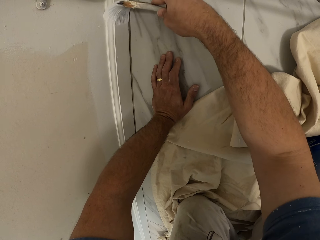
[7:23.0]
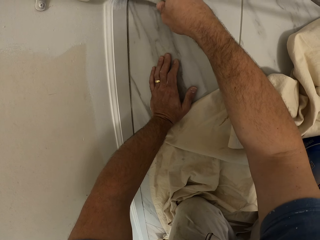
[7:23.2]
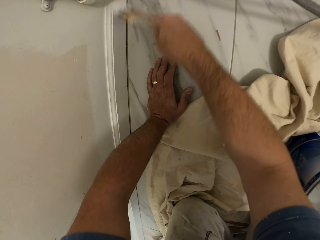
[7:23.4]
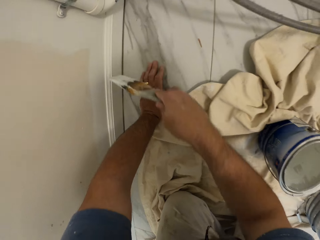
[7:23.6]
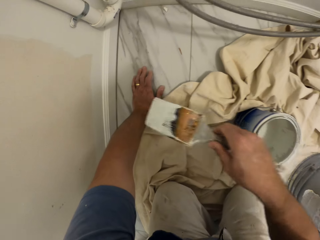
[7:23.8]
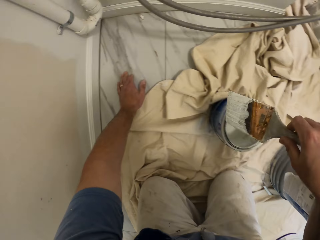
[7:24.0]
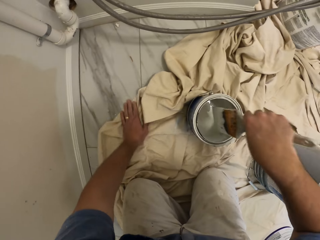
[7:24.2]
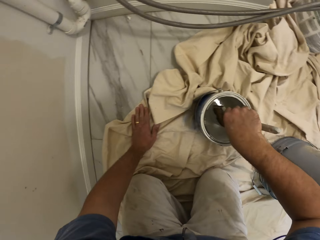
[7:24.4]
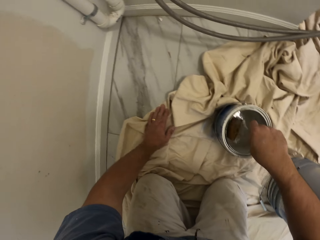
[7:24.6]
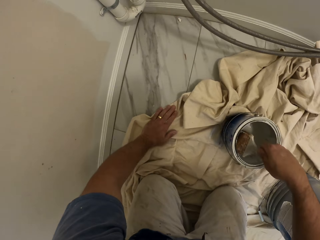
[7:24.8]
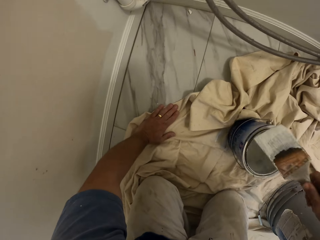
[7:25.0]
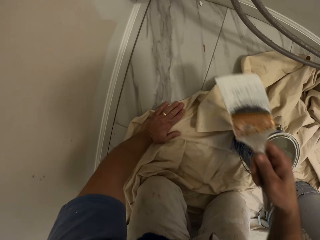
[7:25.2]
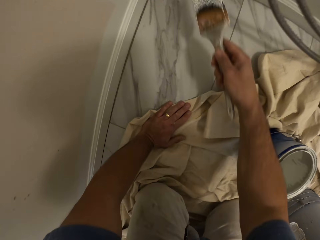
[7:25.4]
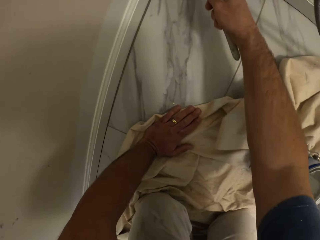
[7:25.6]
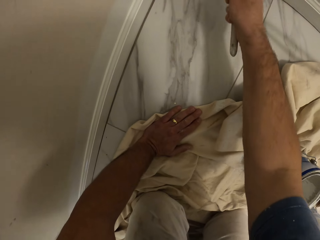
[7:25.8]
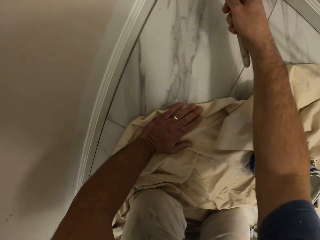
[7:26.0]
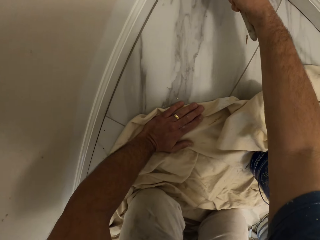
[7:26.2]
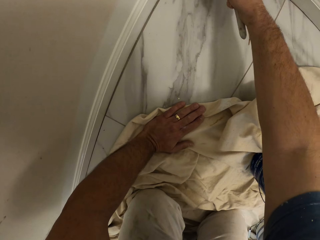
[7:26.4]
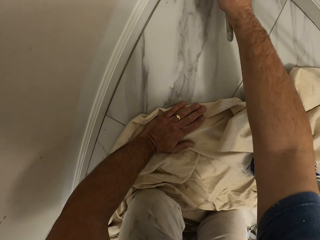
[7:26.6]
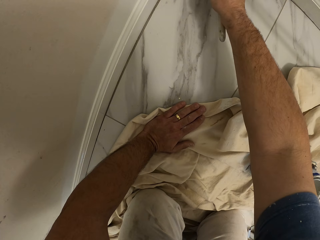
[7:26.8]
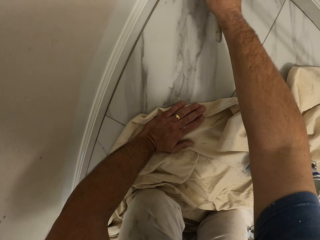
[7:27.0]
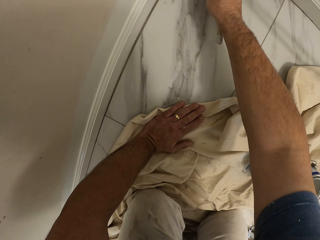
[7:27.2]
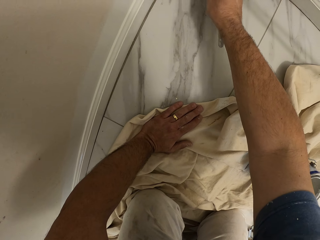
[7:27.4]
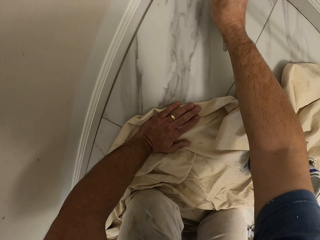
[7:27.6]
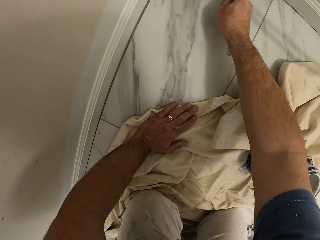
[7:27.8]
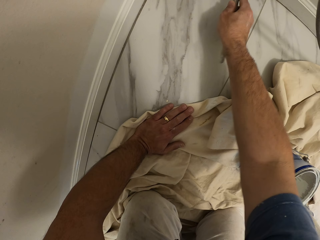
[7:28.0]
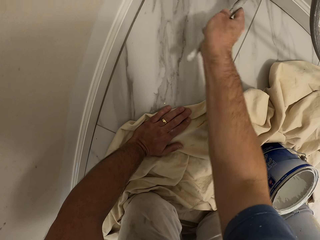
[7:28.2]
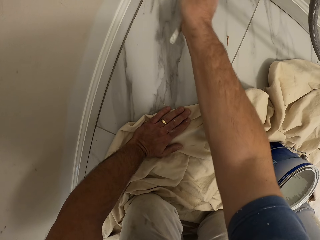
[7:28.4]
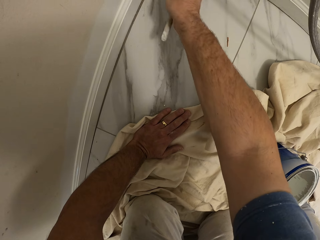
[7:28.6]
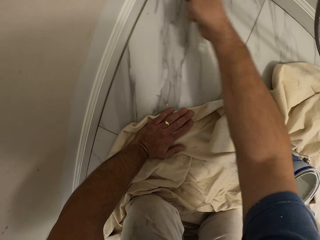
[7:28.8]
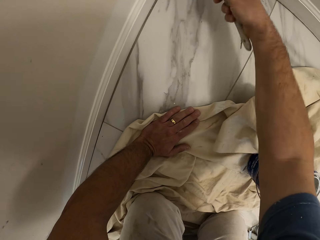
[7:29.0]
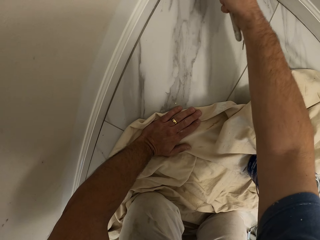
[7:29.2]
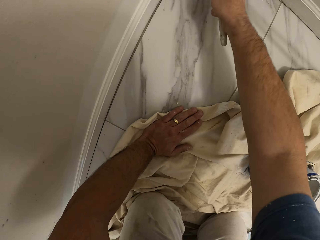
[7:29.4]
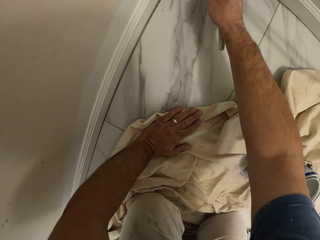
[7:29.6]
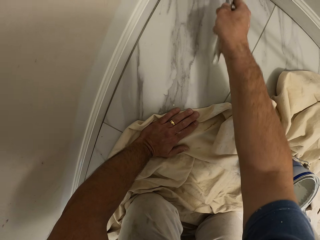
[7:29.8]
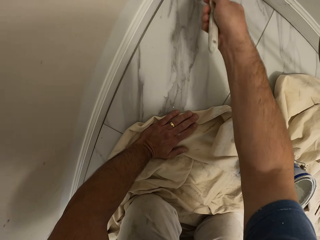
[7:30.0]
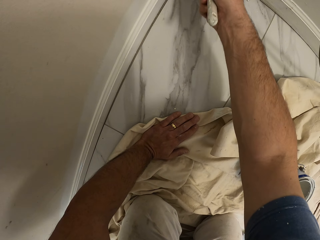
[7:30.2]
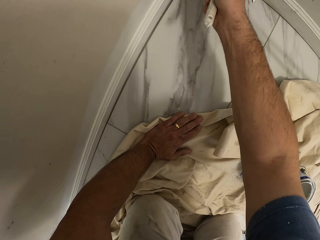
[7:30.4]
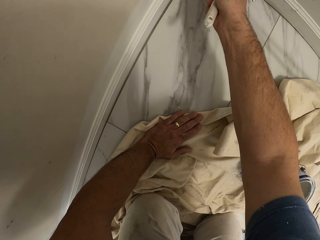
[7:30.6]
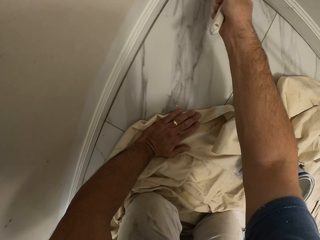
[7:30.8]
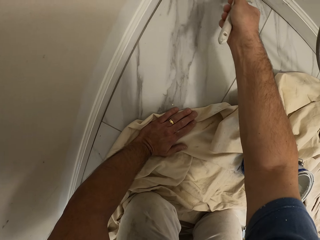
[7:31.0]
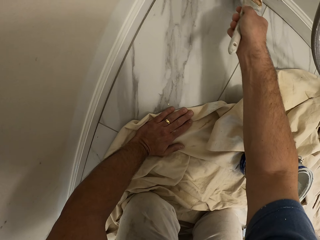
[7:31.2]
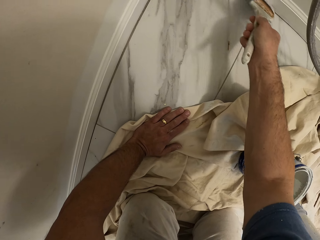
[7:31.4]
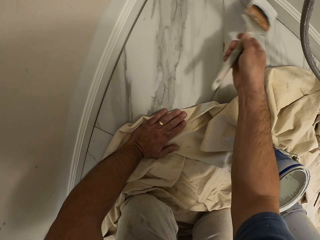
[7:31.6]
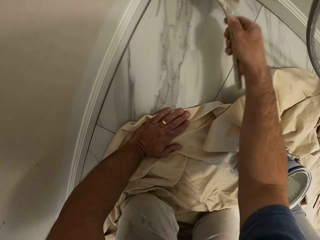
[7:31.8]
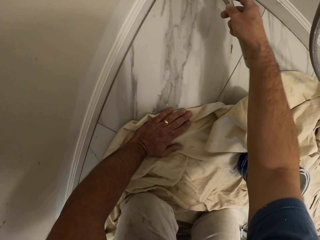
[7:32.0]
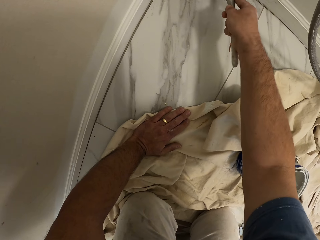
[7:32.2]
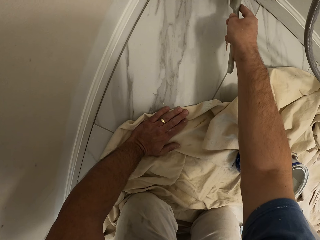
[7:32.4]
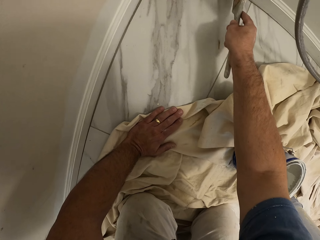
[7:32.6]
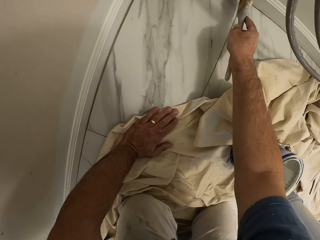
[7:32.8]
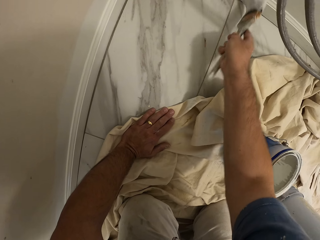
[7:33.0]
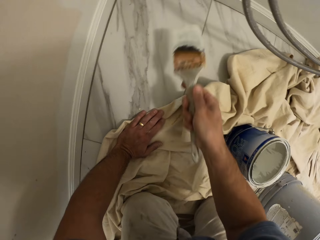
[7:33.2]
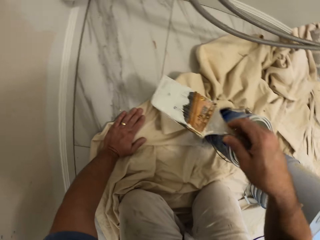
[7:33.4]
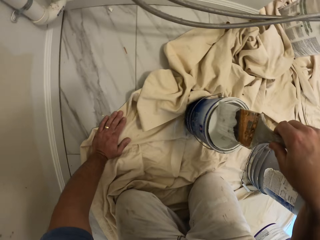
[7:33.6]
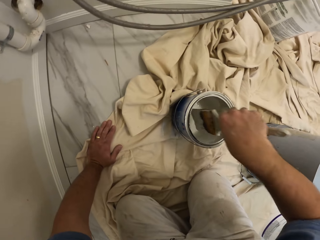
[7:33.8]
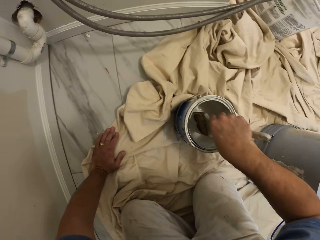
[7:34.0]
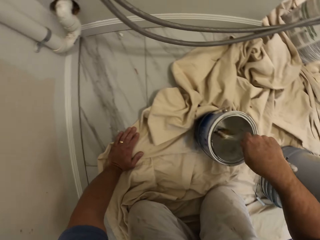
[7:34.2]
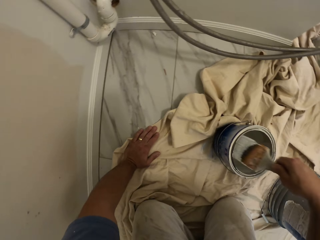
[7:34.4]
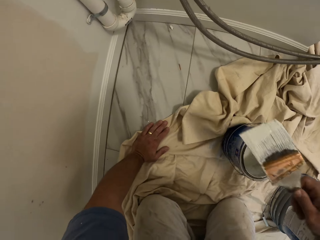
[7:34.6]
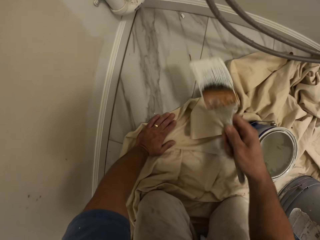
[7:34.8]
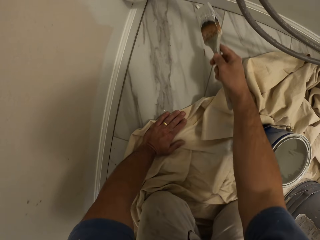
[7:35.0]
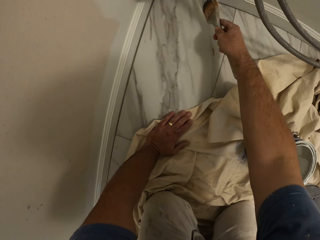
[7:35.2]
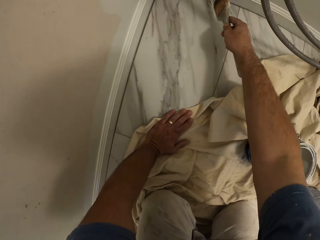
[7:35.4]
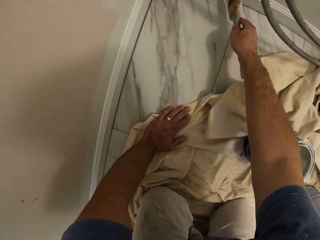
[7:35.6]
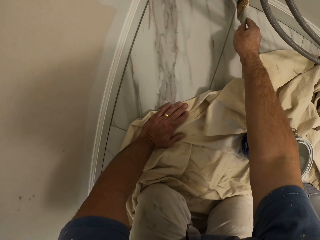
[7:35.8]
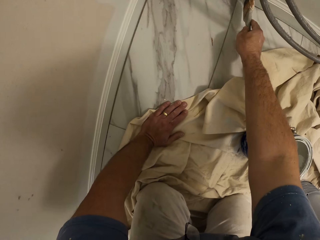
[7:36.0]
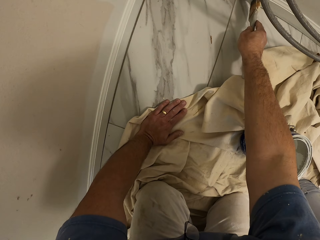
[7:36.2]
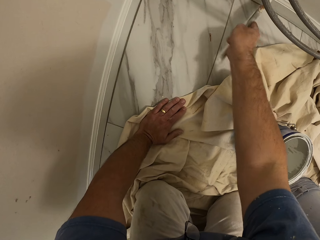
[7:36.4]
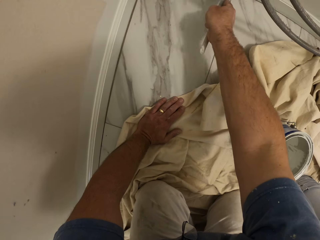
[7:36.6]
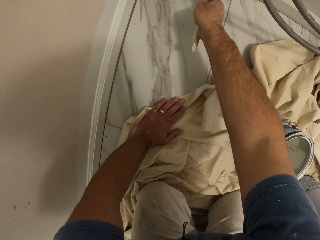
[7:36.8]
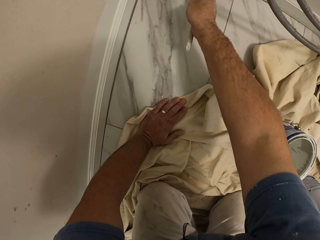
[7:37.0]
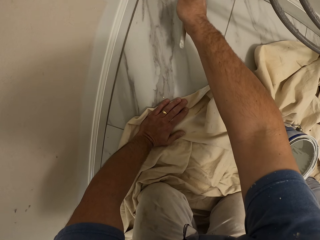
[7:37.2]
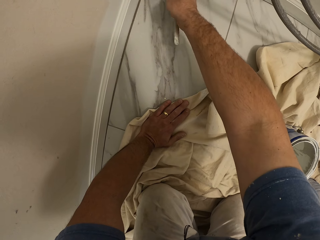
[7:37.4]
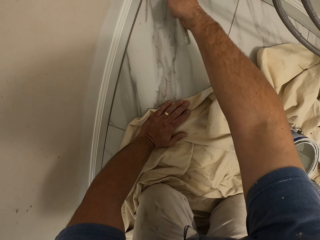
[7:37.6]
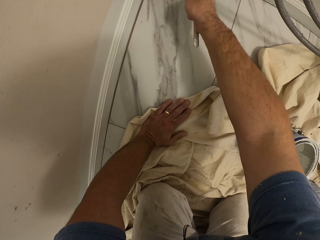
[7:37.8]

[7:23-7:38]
The camera wearer takes paint from a bucket of paint with the paint brush in his right hand. He paints the wooden frame on the base wall. He takes paint from the bucket of paint with the paint brush in his right hand. He paints the wooden frame on the base wall.

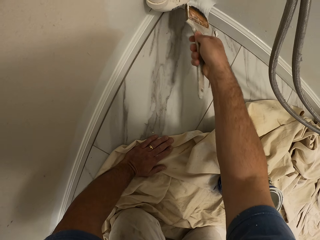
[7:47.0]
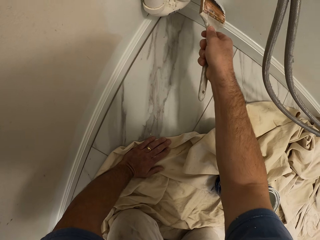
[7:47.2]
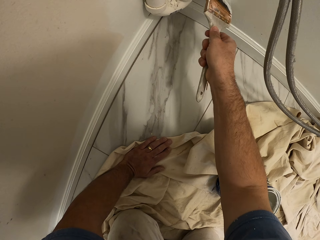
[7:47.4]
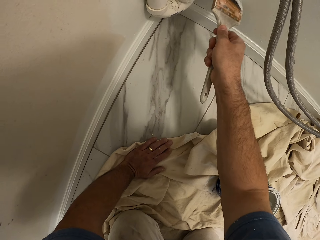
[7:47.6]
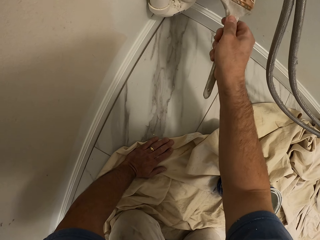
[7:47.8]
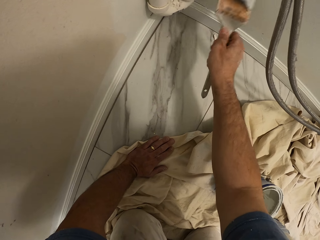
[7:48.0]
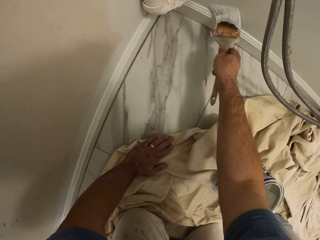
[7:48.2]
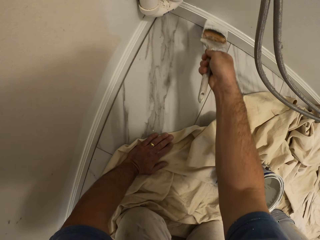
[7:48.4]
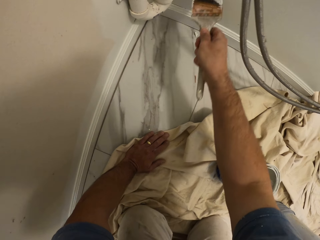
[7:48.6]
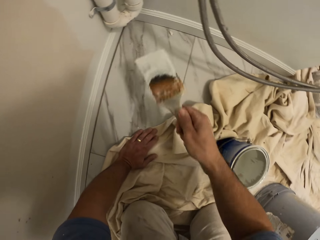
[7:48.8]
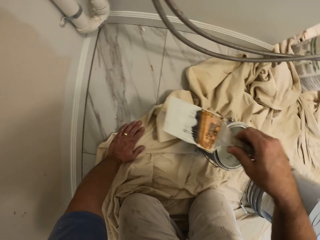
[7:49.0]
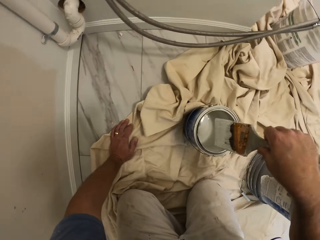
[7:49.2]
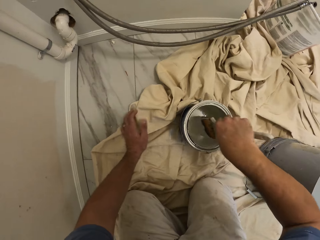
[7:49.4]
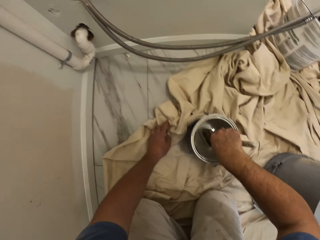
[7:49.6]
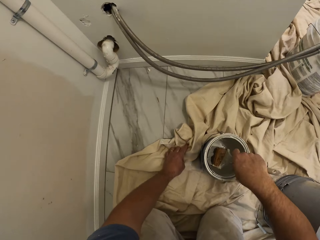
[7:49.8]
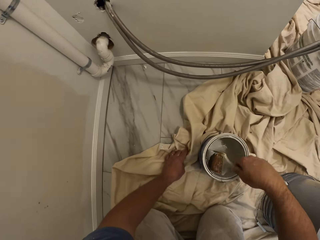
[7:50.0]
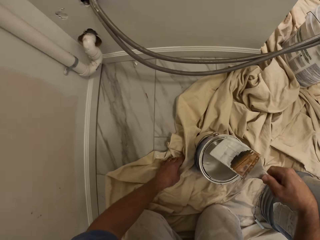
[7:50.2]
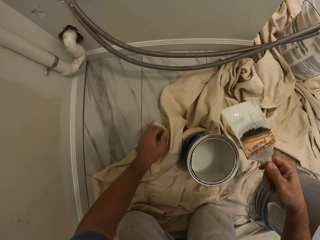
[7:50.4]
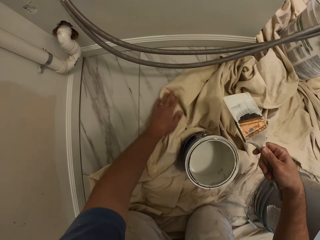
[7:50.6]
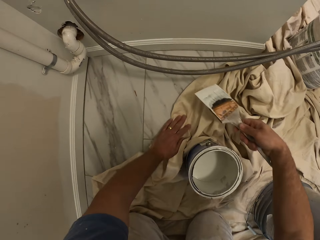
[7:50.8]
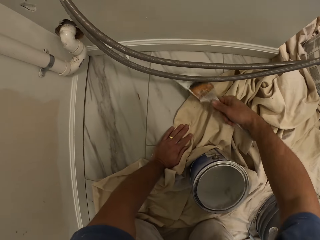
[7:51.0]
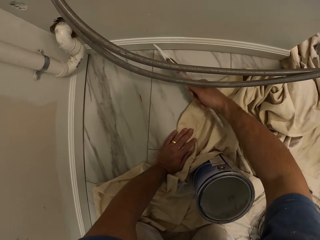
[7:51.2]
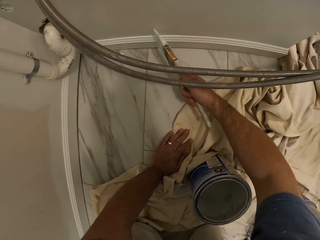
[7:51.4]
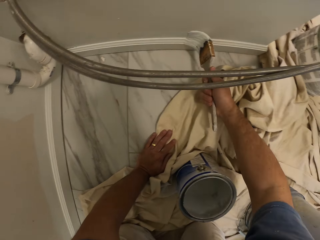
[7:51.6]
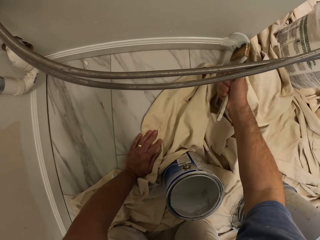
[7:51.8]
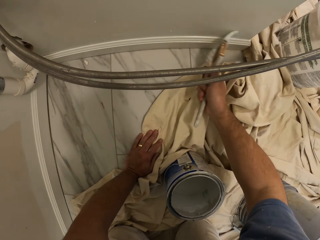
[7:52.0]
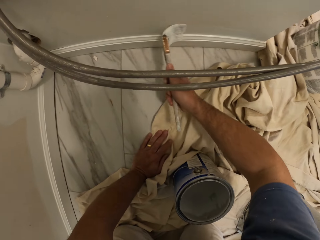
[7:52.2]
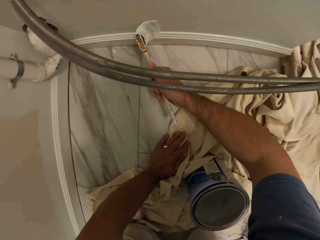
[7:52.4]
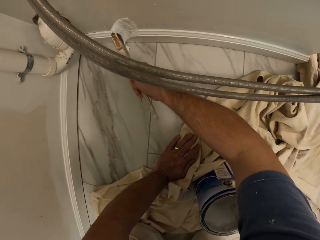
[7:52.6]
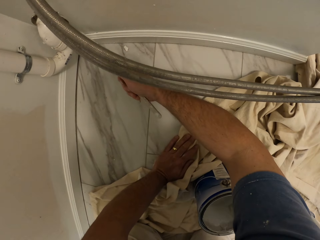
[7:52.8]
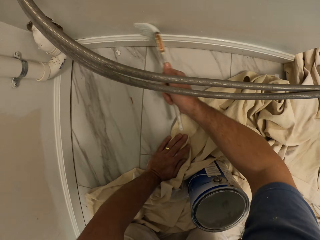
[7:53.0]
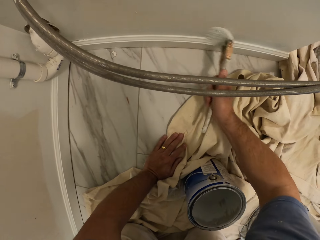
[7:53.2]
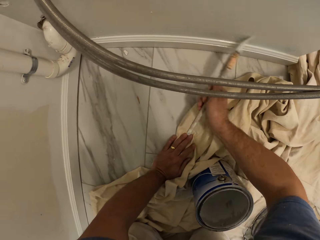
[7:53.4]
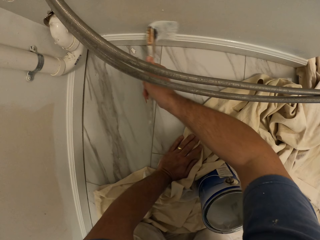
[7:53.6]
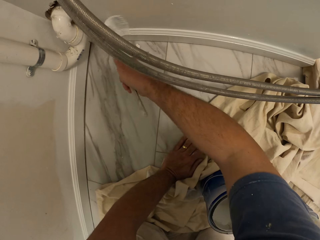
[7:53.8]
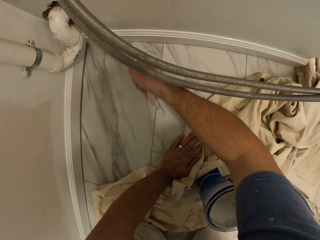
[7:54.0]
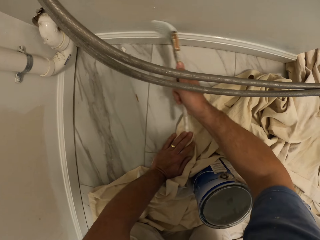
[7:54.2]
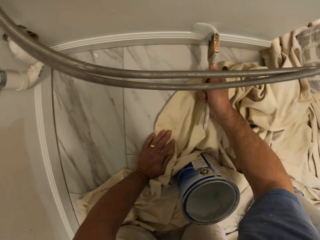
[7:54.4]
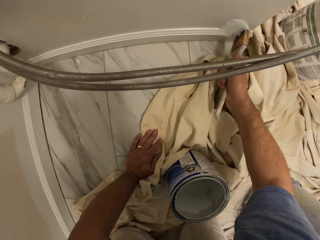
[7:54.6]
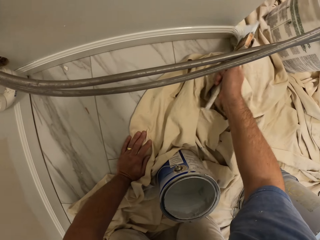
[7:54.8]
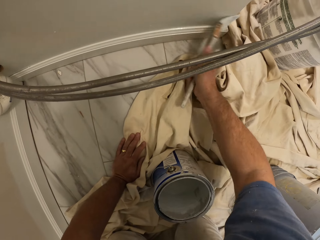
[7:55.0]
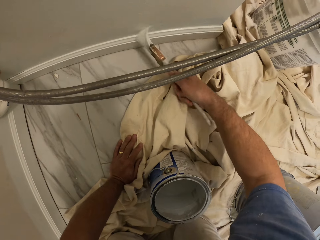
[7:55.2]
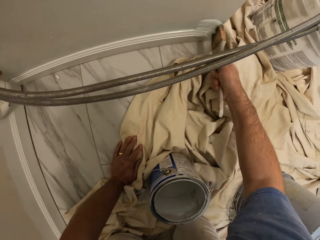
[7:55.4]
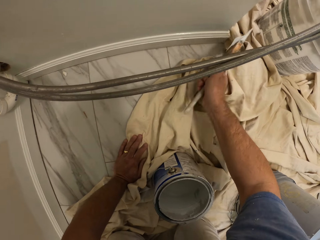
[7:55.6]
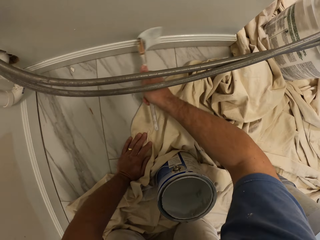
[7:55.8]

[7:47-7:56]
The camera wearer paints the wall with the paint brush. He takes paint from a bucket of paint with the paint brush in his right hand. He paints the wall with the paint brush.
